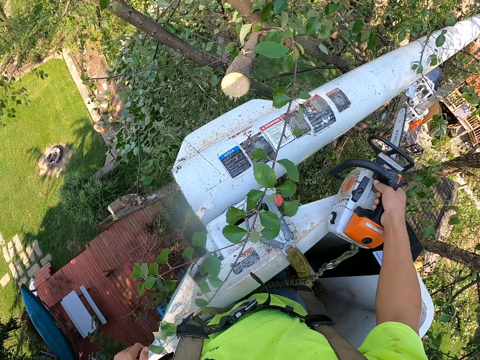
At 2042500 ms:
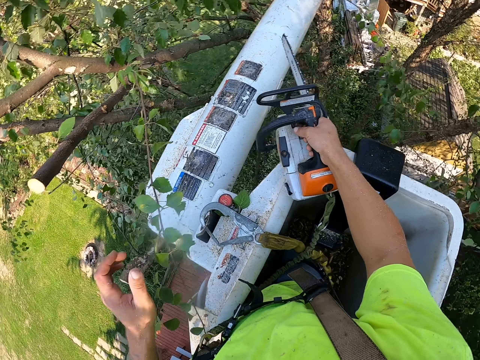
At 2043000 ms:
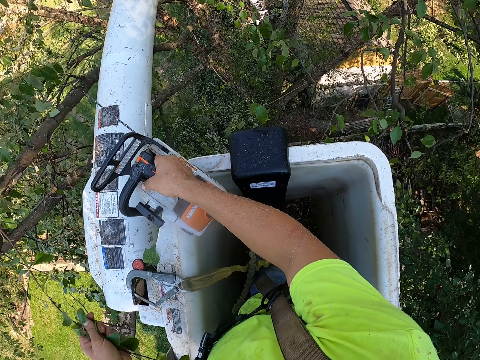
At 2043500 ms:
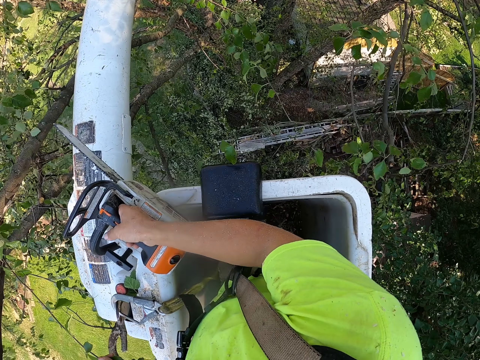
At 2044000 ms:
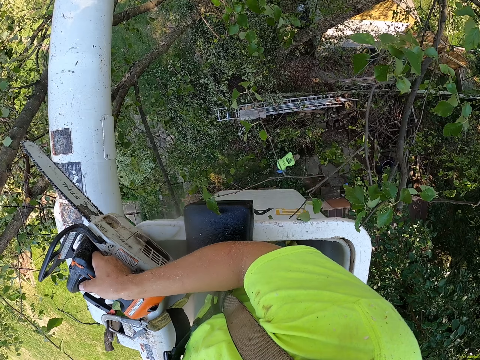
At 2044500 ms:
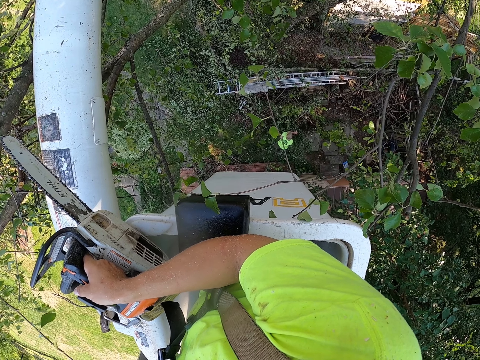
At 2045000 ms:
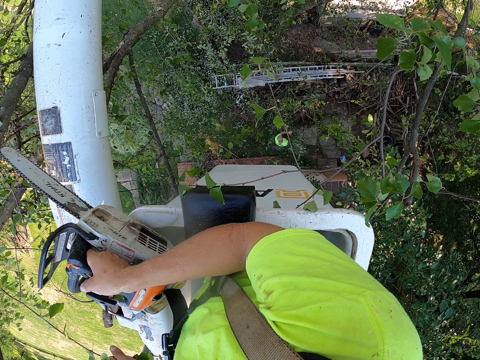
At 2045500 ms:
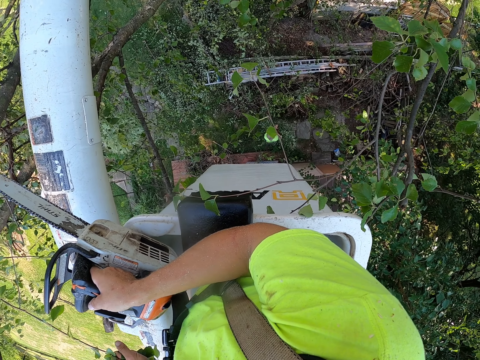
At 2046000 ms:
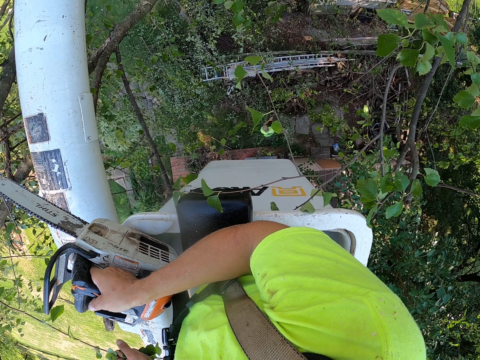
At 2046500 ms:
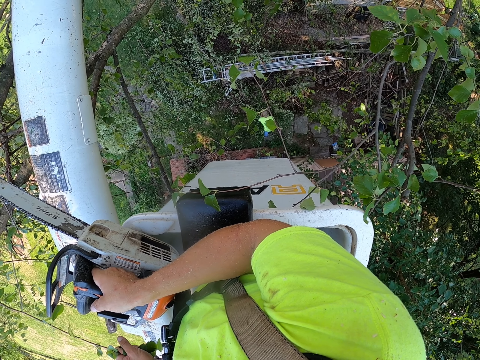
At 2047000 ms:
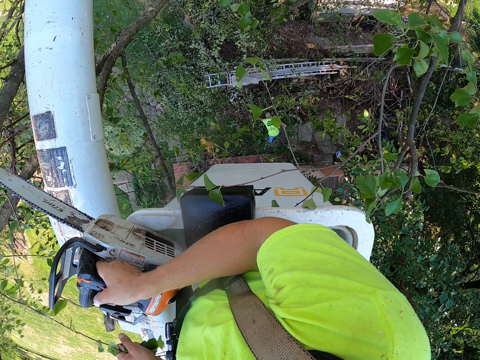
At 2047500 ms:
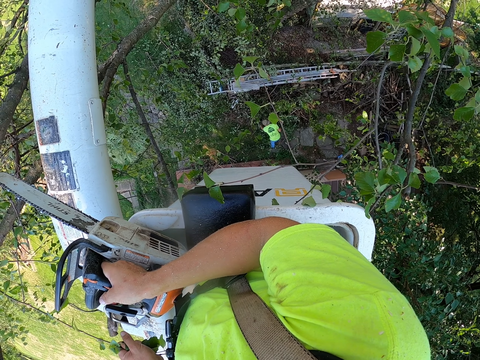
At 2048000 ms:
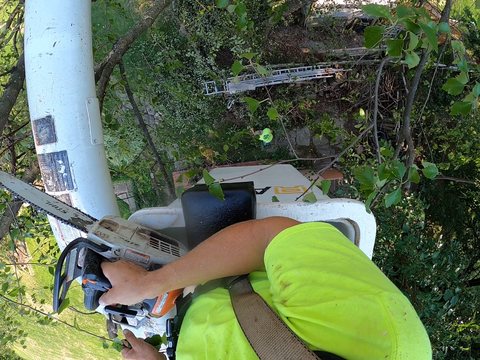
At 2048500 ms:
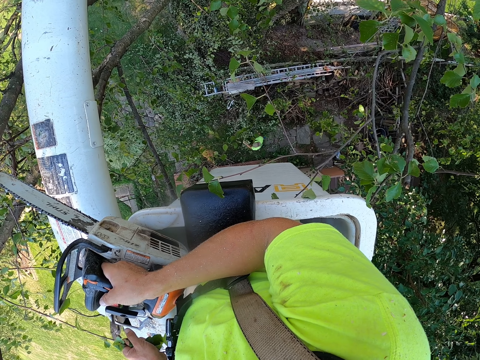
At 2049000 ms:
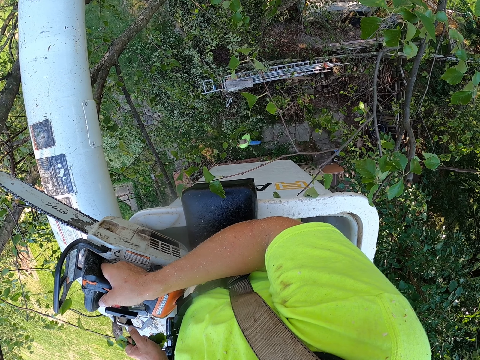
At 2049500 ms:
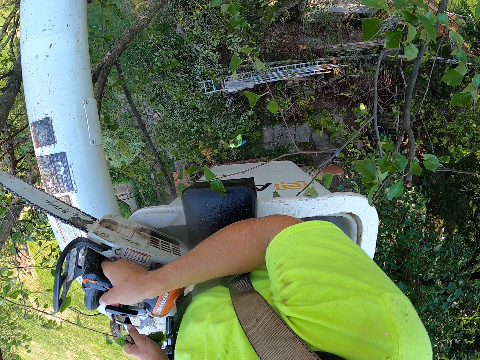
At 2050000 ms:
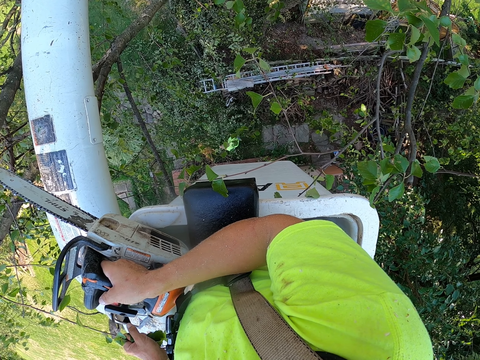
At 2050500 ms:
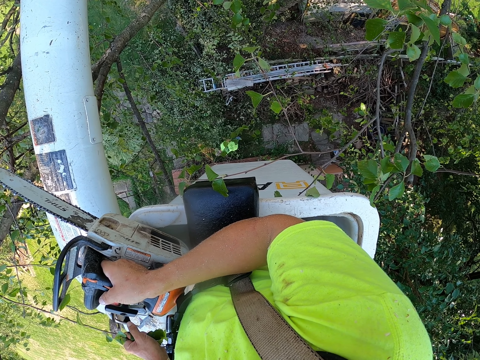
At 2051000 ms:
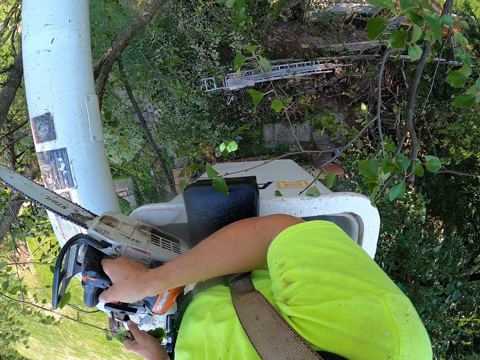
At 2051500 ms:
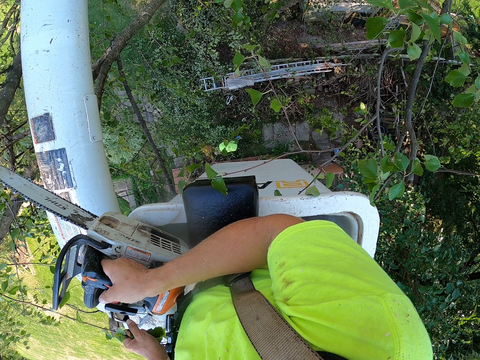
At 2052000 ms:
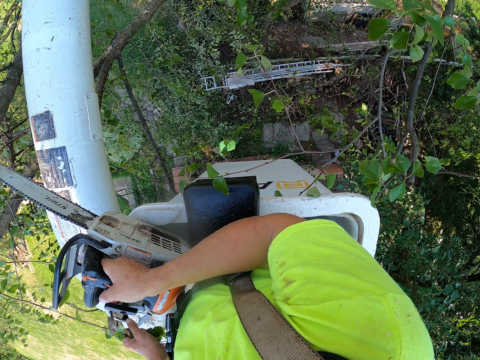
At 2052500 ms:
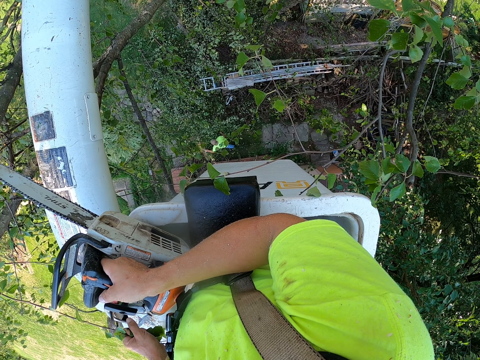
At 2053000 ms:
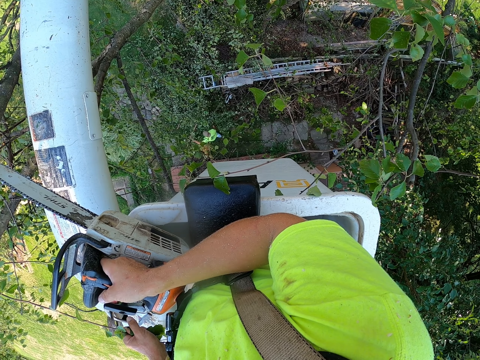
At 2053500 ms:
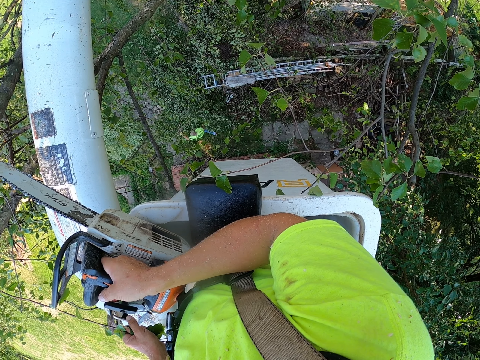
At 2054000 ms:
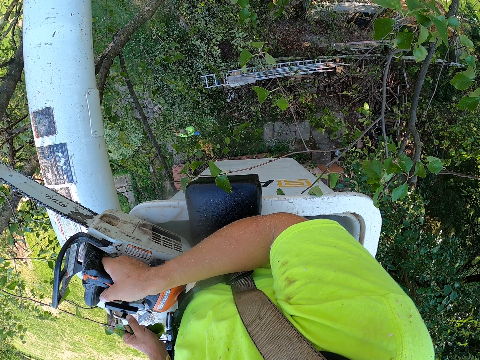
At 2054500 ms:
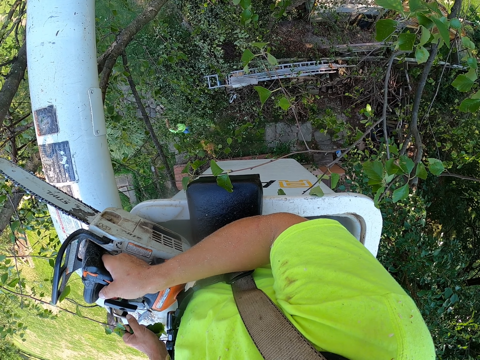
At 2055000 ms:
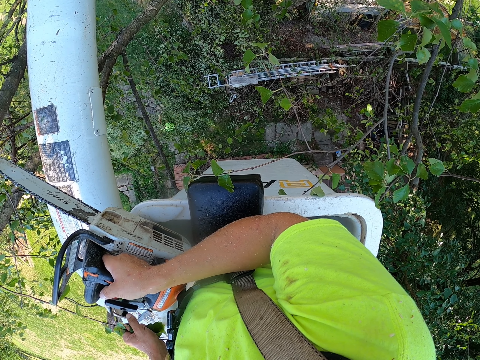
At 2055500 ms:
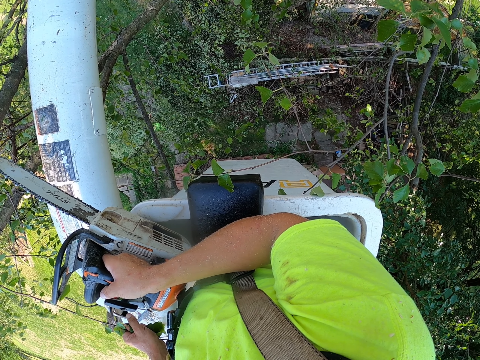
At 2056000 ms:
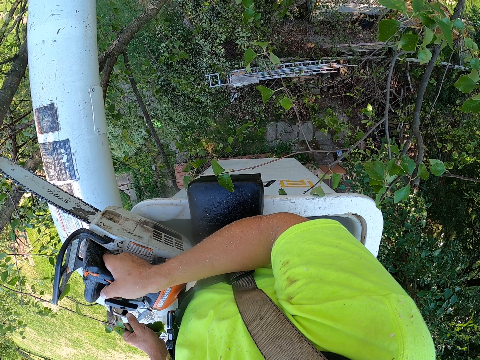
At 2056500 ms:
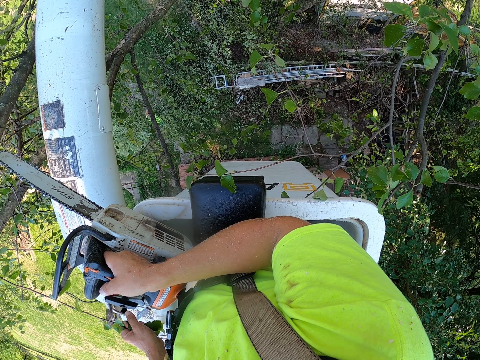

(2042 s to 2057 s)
The camera wearer holds a tree branch with his left hand. A man picks up tree branches from the floor with both hands.

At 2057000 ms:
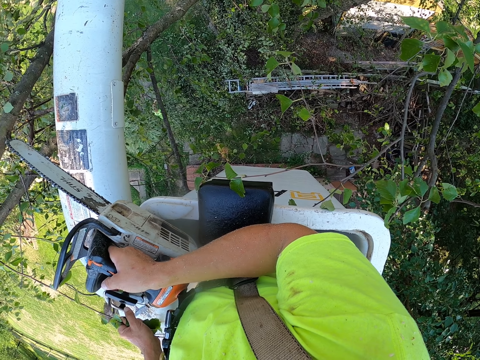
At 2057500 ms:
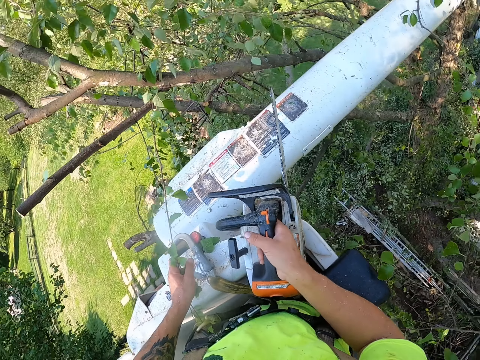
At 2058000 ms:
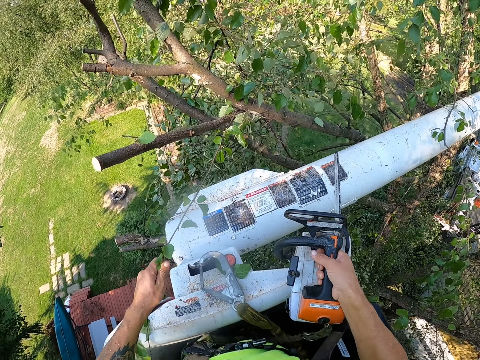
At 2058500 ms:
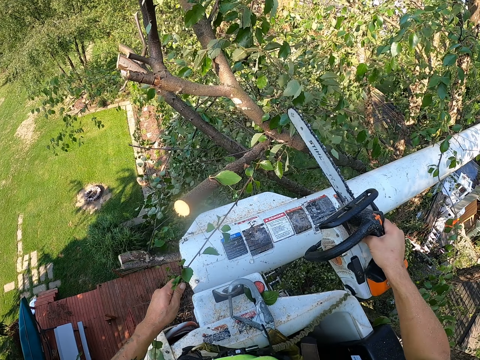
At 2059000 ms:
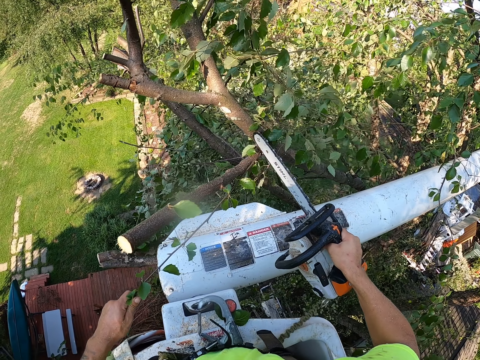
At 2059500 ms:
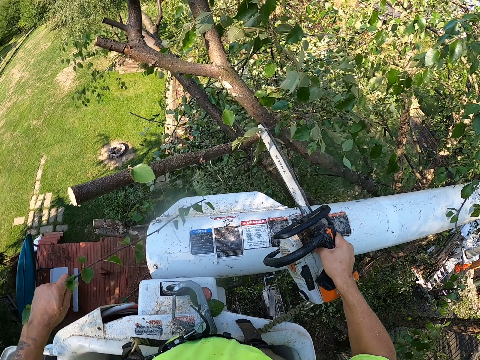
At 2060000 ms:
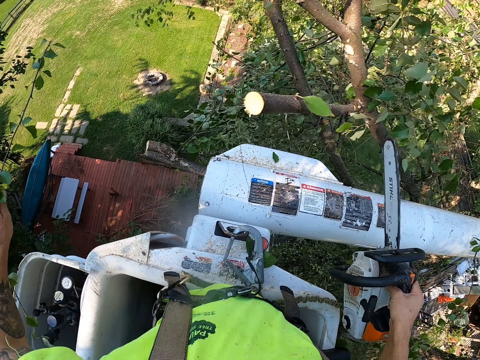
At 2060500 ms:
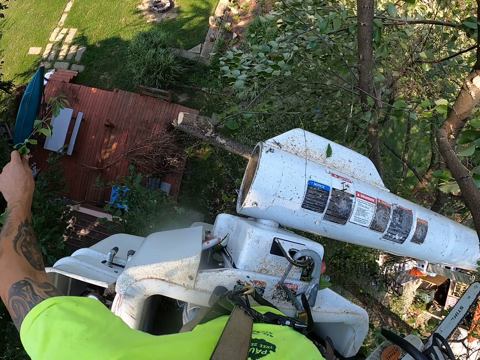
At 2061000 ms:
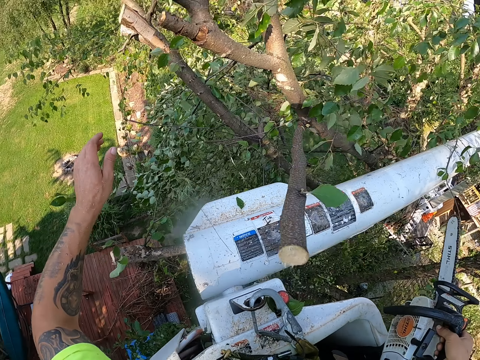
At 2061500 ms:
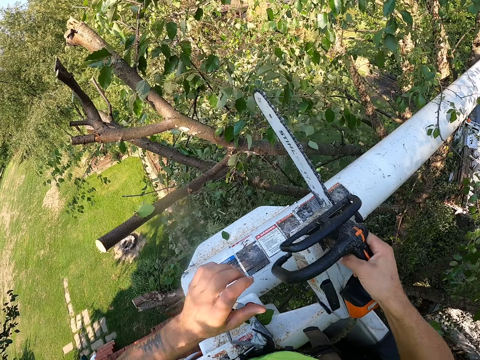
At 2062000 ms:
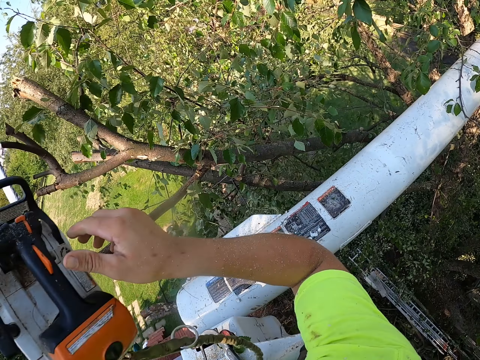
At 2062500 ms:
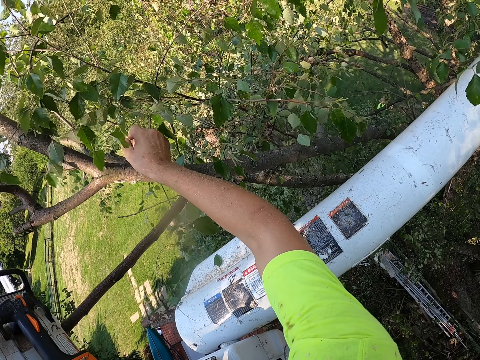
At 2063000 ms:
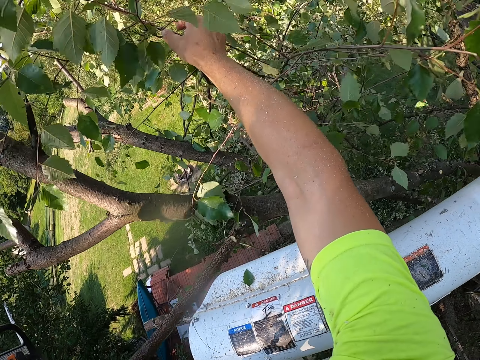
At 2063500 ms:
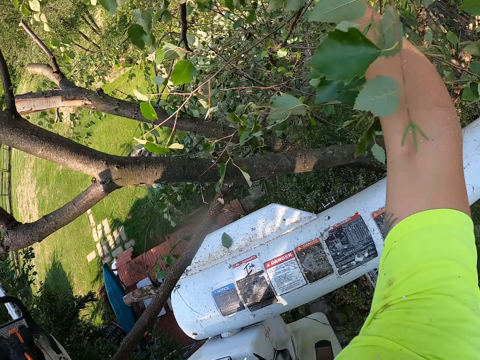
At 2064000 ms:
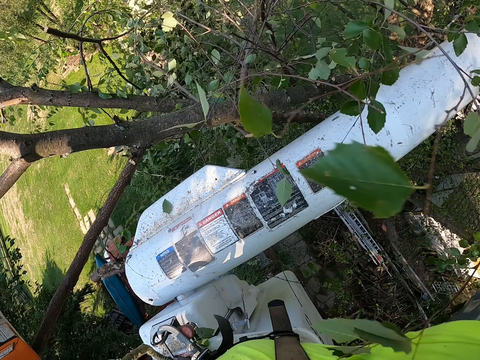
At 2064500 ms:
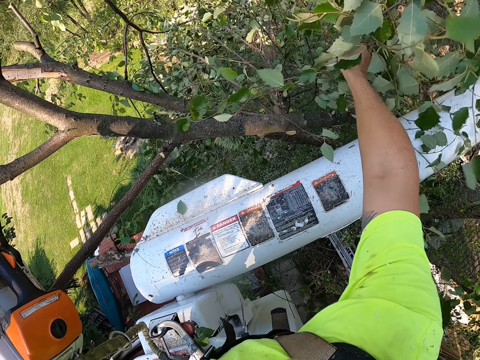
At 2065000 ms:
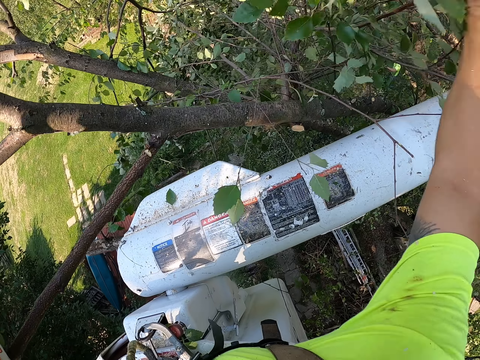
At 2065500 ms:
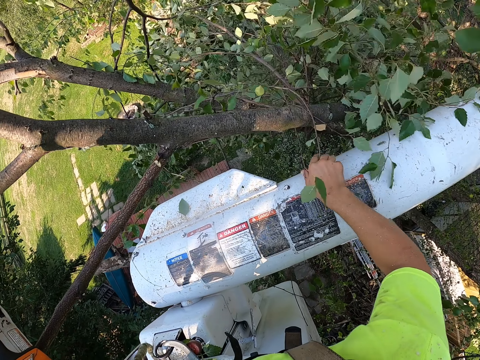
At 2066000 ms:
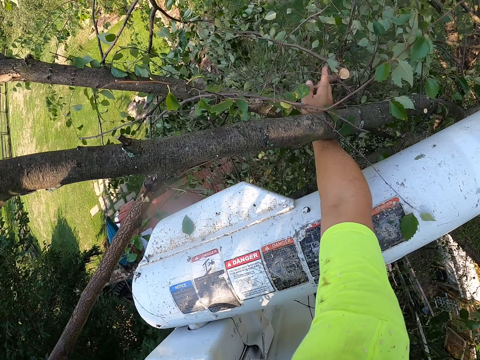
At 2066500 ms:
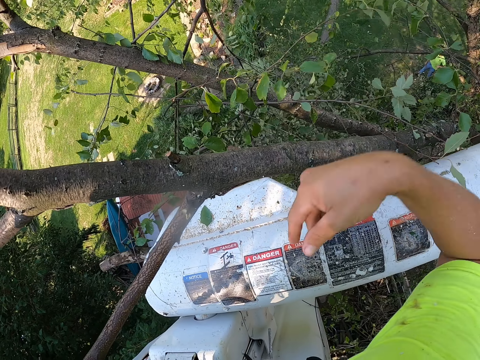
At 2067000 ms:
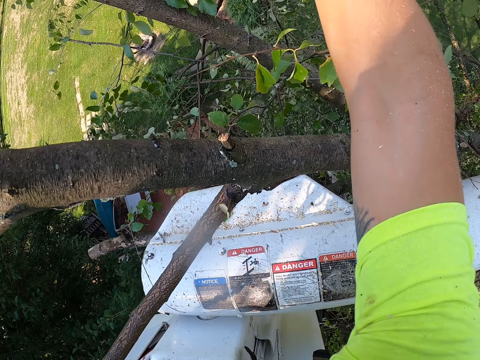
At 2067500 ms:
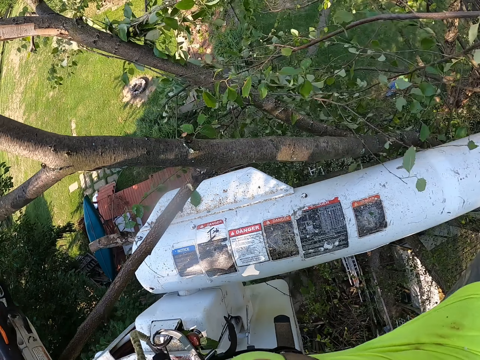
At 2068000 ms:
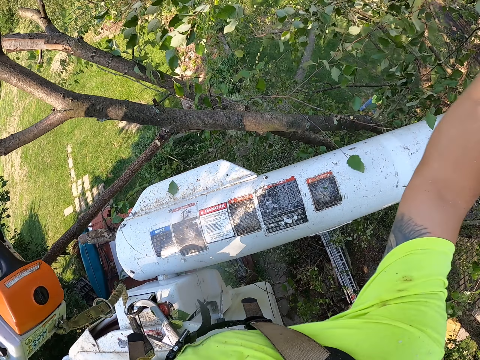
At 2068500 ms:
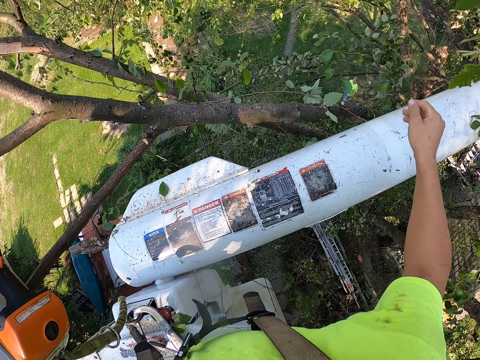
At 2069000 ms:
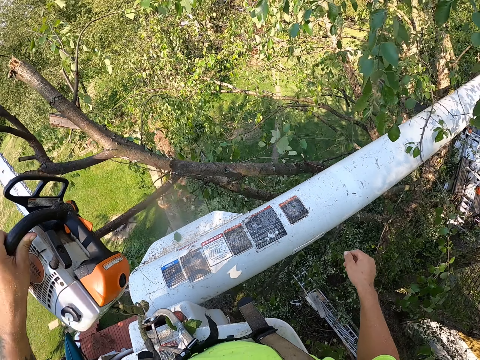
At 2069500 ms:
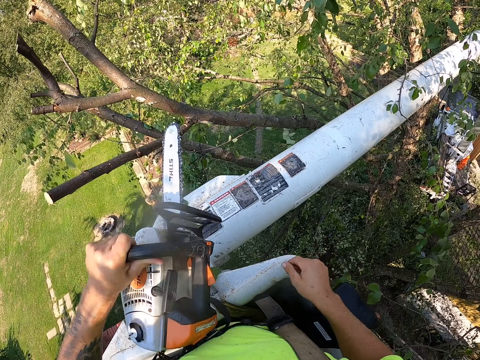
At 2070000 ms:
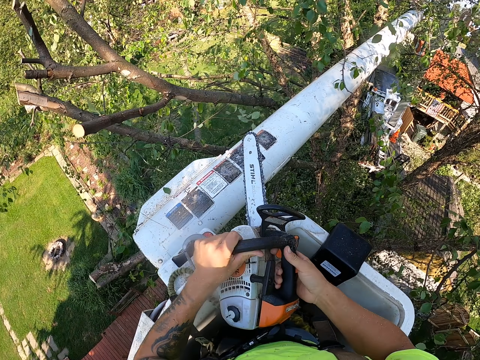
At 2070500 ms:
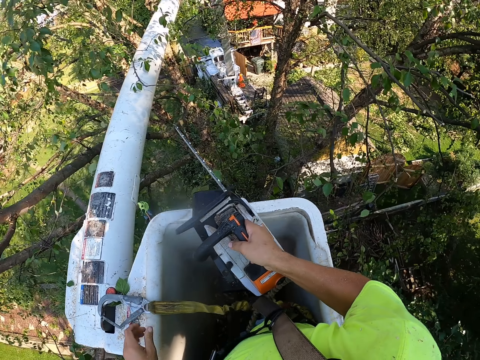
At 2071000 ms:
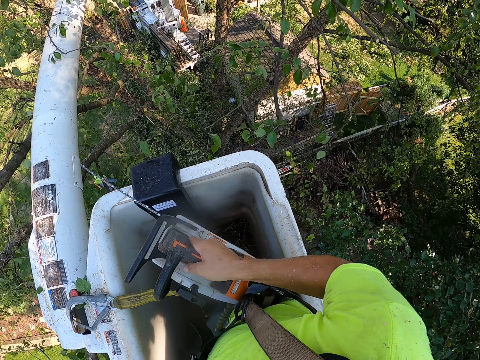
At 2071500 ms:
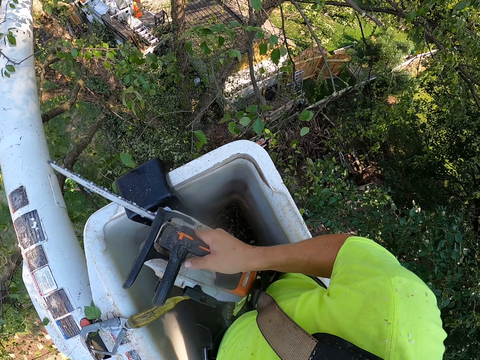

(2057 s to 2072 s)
The camera wearer cuts tree branches on the tree with a chainsaw with his left hand. He drops the tree branch on the floor with his left hand. He passes the chainsaw from his right hand to his left hand. He pushes some tree branches on the tree to the floor with his right hand. He touches a tree branch. He picks up a tree branch from the tree with his right hand. He touches the tree branch. He drops the tree branch on the floor with his right hand. He passes the chainsaw from his left hand to his right hand.
